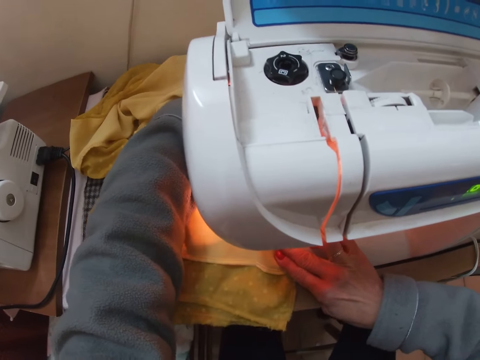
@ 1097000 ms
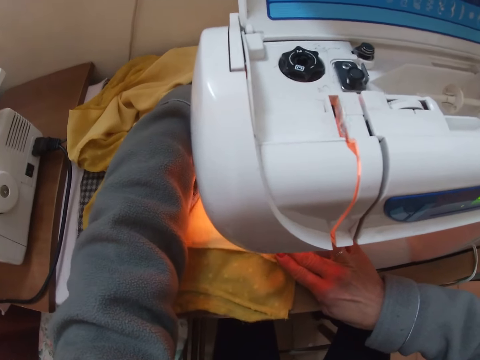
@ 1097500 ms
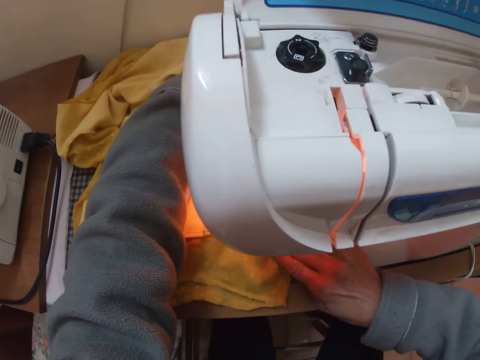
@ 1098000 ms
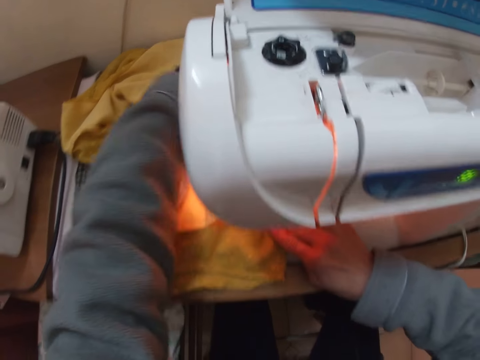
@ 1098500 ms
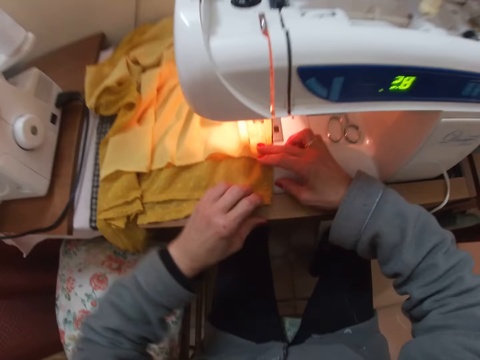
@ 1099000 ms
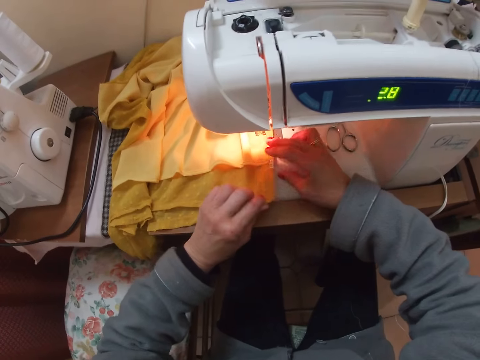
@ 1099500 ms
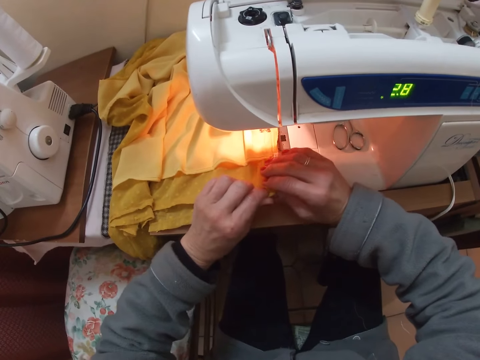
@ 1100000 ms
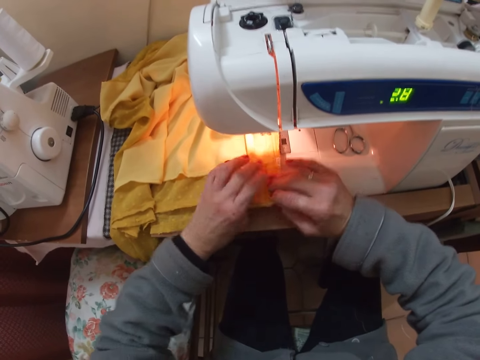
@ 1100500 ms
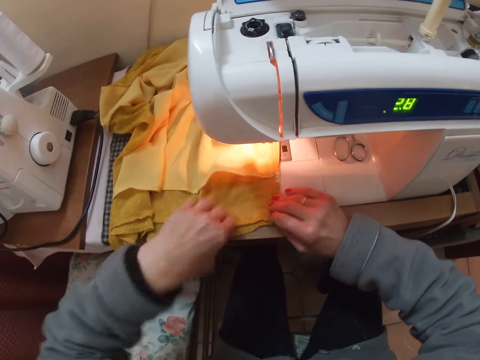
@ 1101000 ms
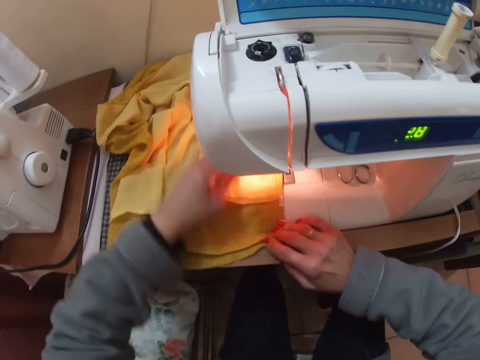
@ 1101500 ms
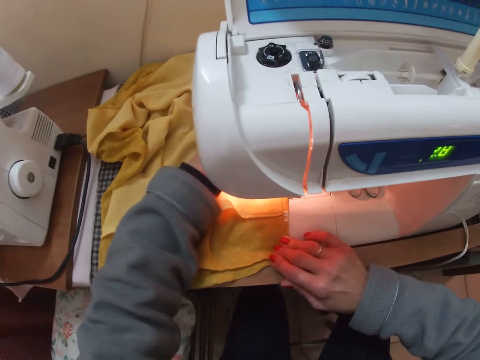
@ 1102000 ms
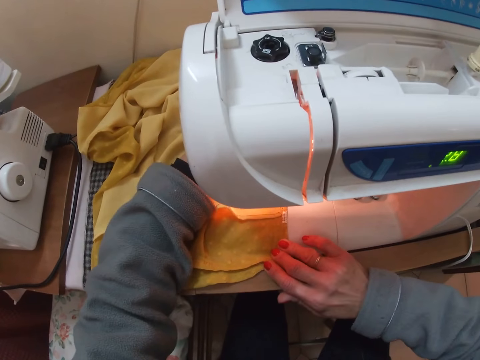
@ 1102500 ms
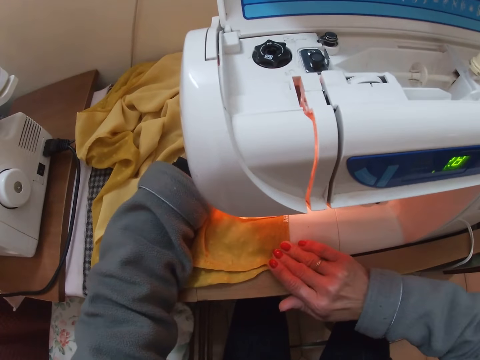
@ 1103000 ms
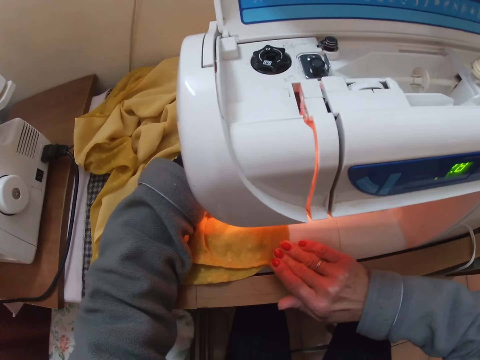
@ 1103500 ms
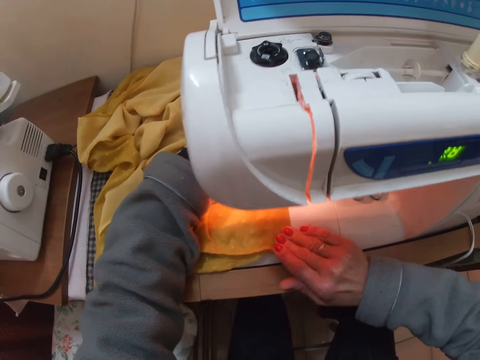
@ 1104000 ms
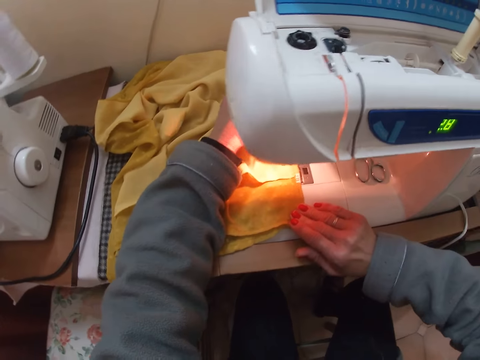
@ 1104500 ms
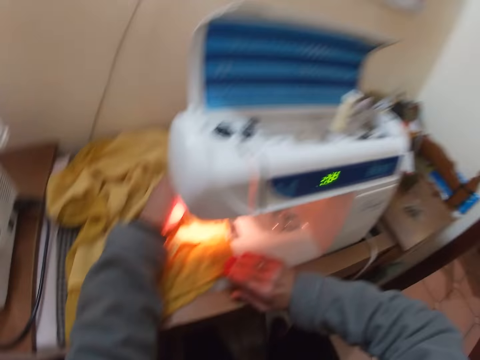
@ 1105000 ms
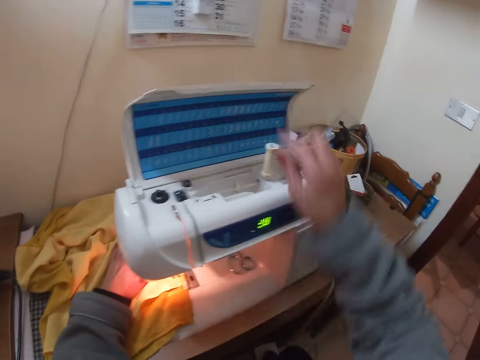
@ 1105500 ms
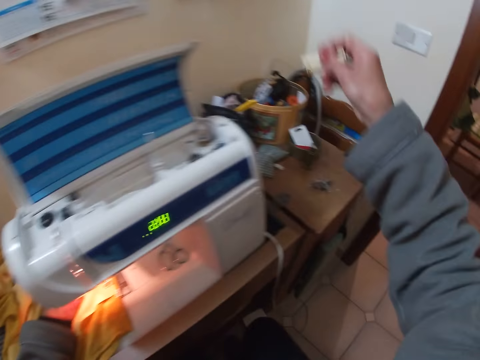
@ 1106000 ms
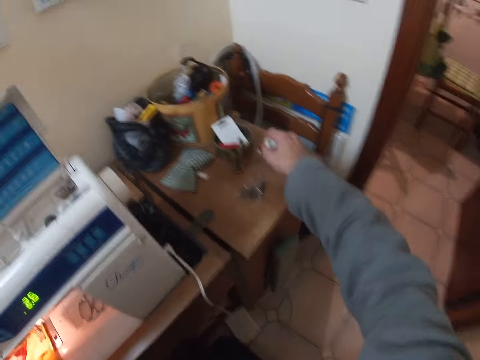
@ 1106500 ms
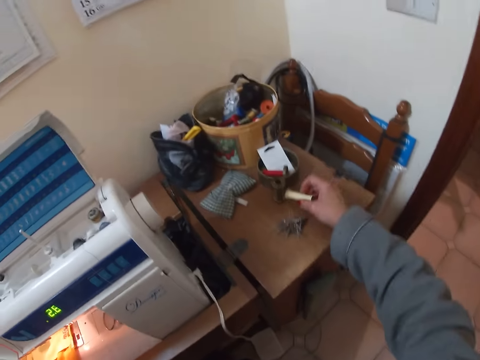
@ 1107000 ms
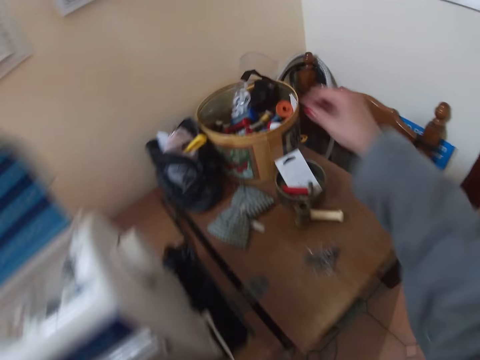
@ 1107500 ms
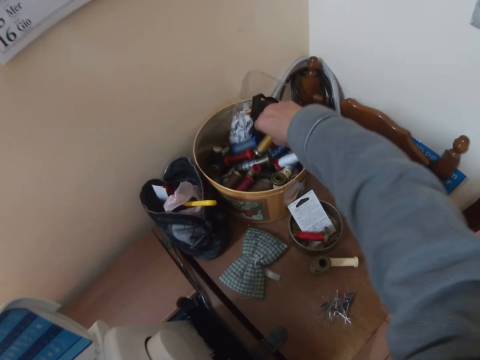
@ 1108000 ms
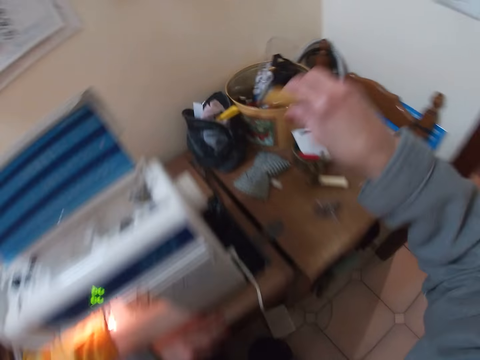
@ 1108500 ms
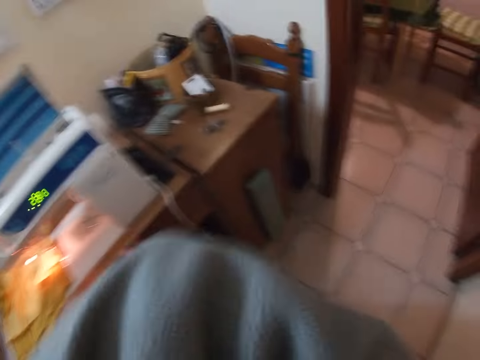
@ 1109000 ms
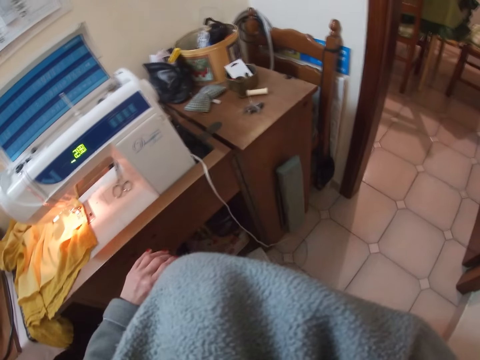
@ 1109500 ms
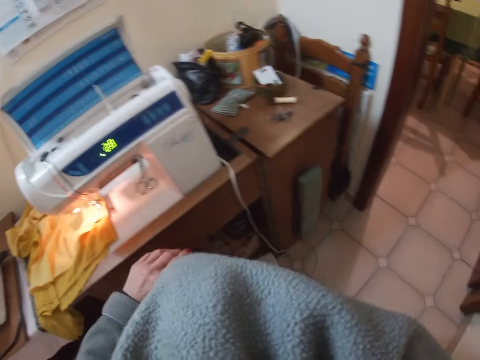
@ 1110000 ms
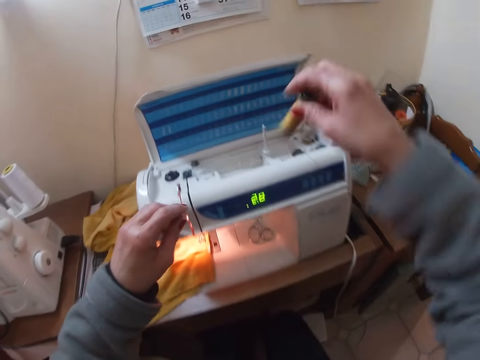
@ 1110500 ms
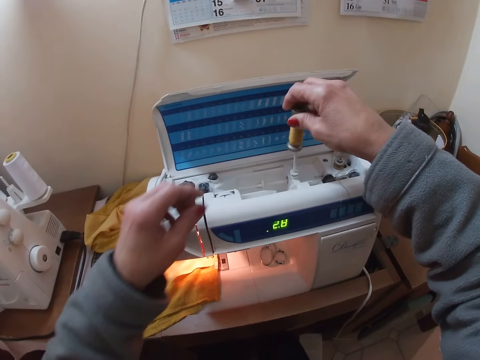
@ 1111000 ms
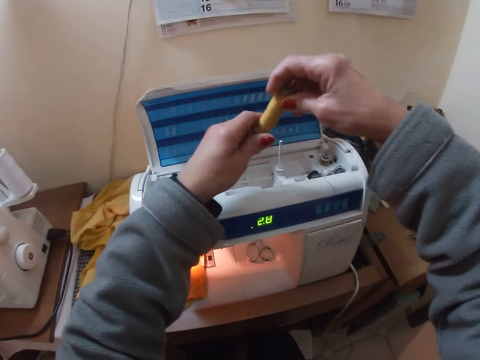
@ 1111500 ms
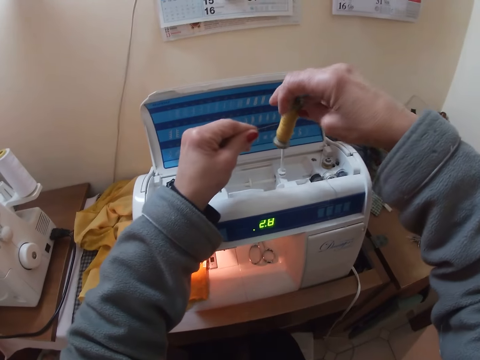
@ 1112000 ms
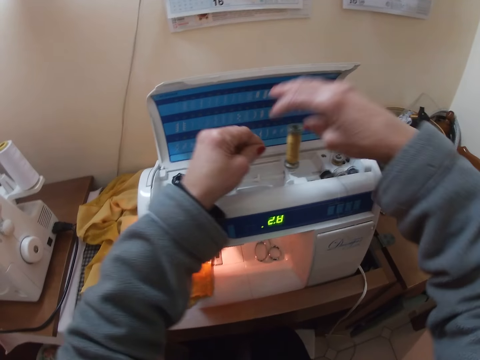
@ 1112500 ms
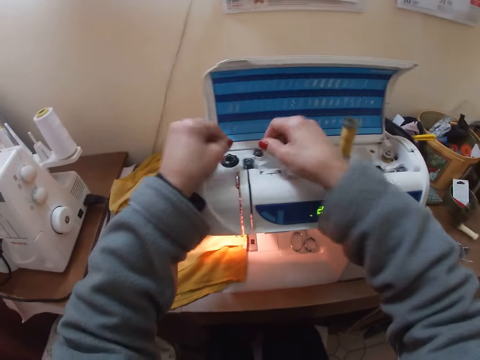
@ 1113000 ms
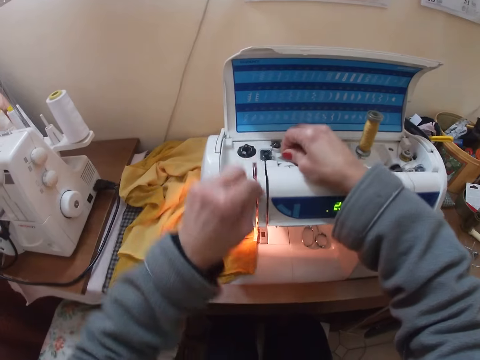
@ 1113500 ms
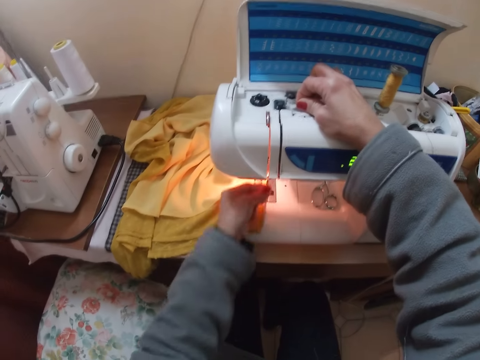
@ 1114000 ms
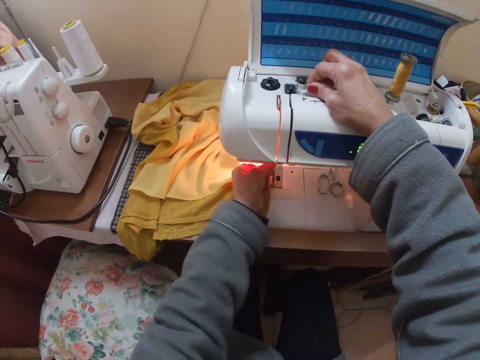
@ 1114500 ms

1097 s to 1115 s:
The camera wearer adjusts the piece of cloth on the overlocking sewing machine. She sews the cloth on the overlocking sewing machine and stops sewing the cloth. She removes the thread from the overlocking sewing machine and places the thread on the table. She picks up another thread from the tool kit. She raises her hand. She scratches her back. She inserts the thread on the overlocking sewing machine. She pulls the thread and adjusts the thread. She places the thread on the sewing machine. She inserts the thread in the needle. She inserts the thread through the thread take-up lever.

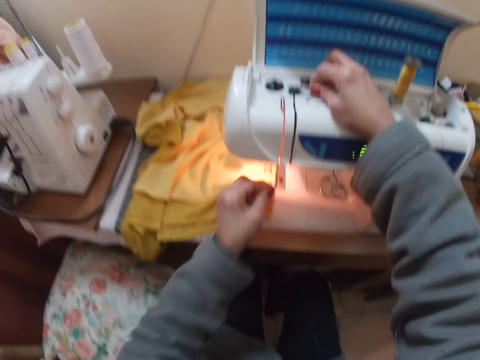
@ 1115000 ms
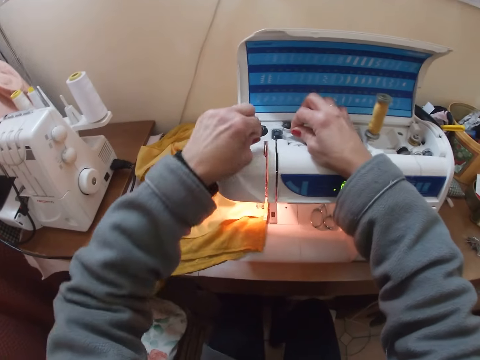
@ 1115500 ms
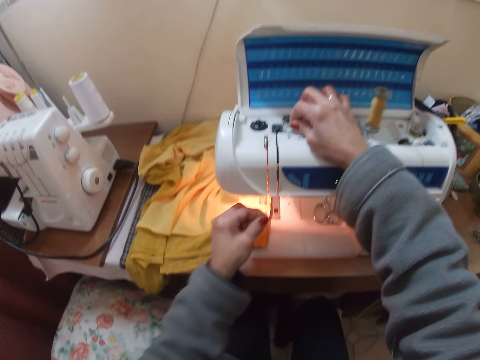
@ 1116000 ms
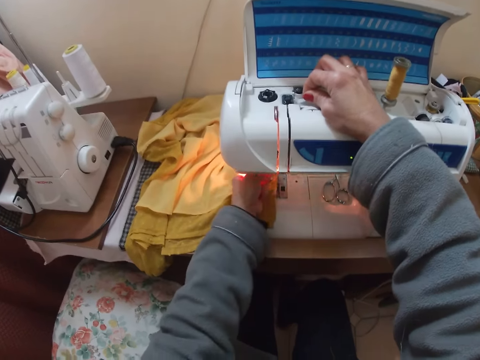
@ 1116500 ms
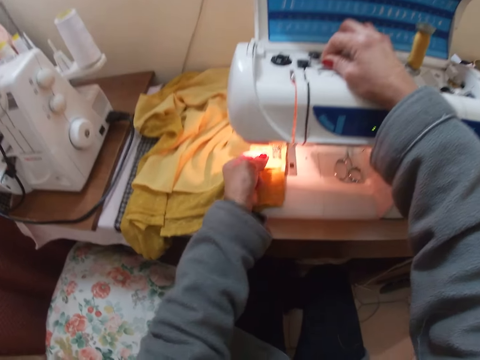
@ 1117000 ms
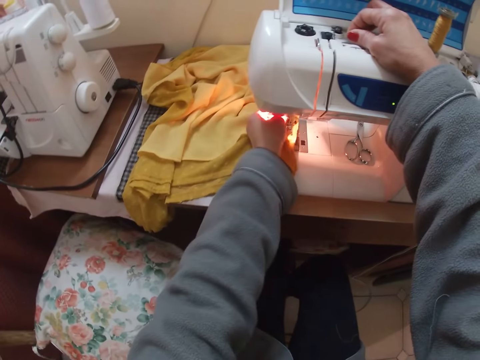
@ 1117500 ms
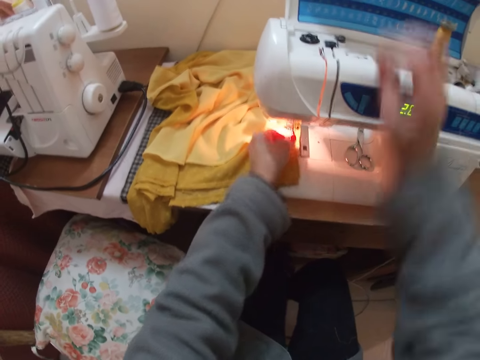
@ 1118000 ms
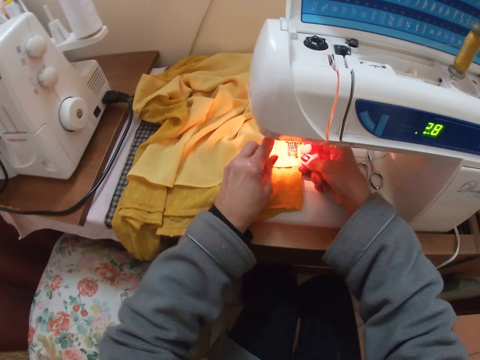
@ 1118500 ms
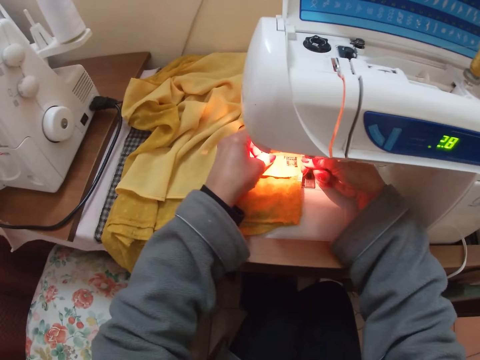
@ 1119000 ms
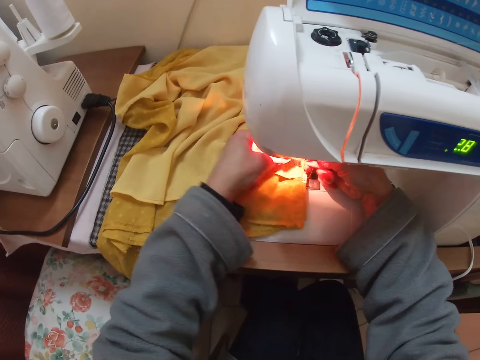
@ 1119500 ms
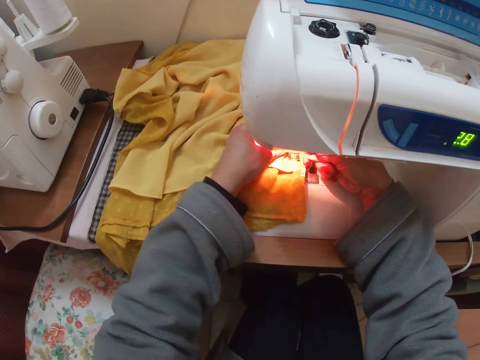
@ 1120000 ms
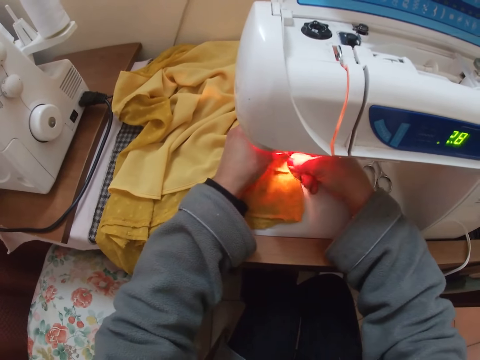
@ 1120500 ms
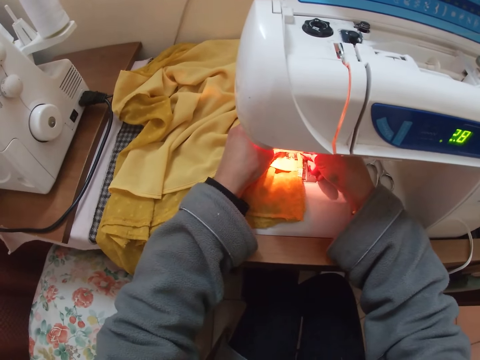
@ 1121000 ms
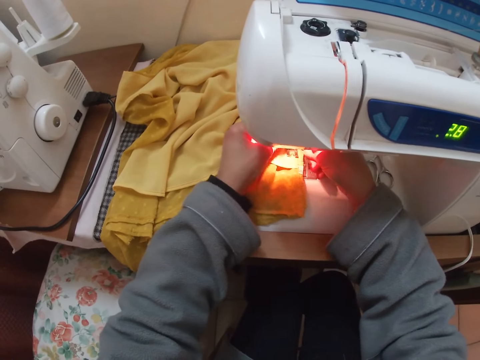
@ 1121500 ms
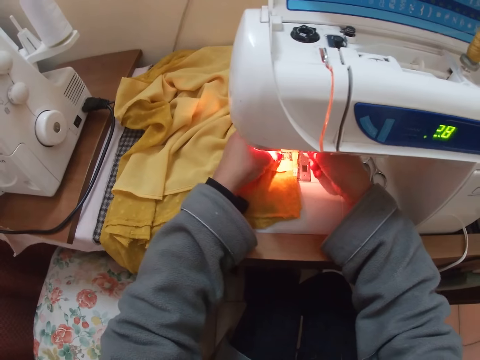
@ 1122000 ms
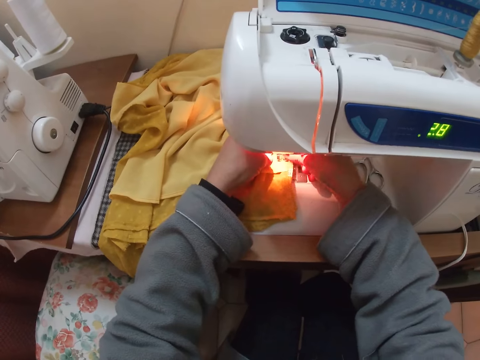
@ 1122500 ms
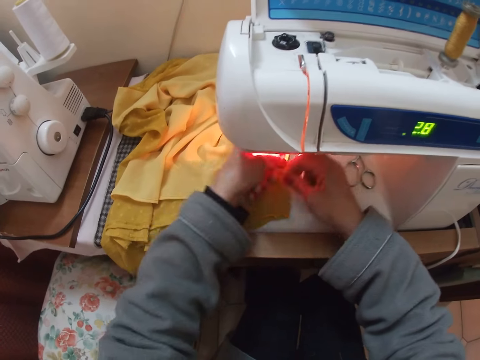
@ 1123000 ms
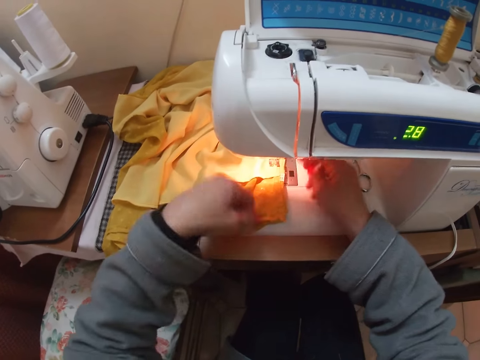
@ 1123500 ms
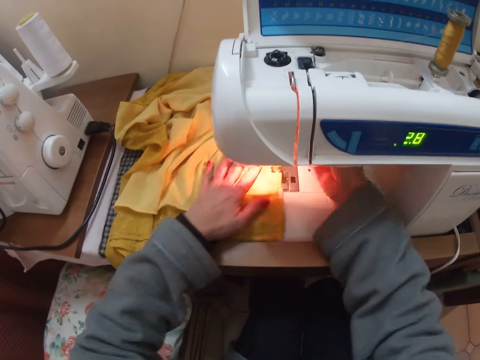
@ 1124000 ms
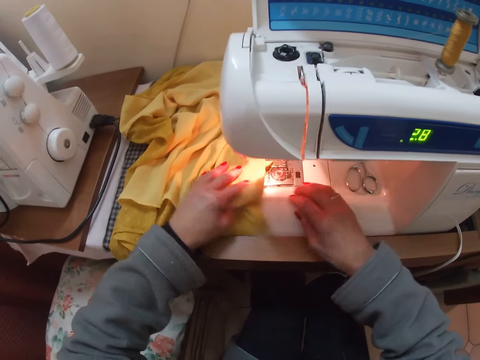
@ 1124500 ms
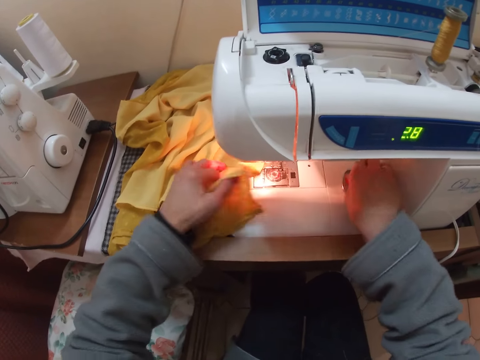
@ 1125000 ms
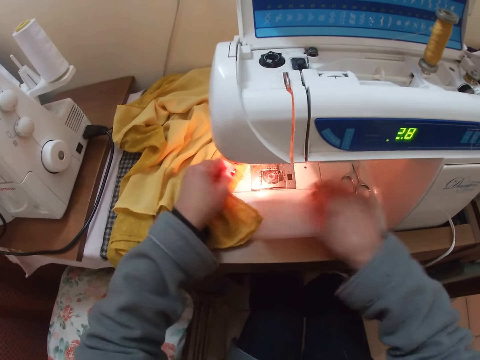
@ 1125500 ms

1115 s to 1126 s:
The camera wearer inserts the thread through the needle. They move the scissors on the overlocking sewing machine, adjust the piece of cloth on the overlocking sewing machine and touch the scissors on the sewing machine.
